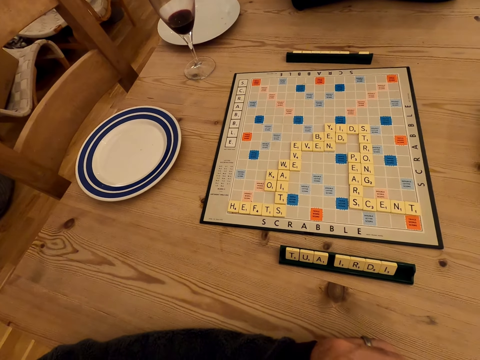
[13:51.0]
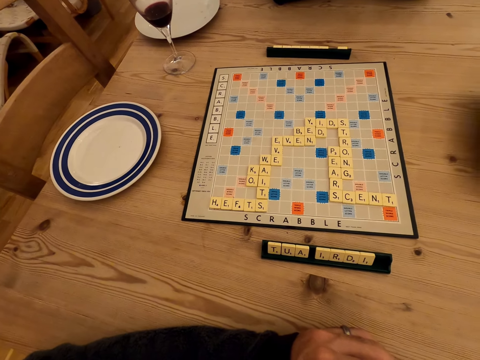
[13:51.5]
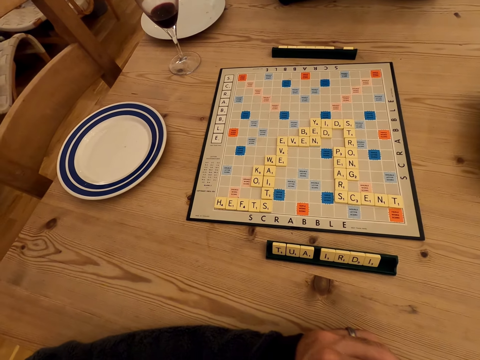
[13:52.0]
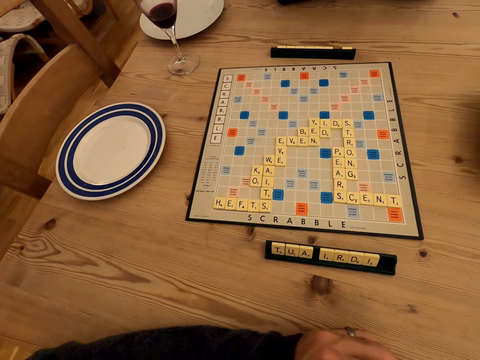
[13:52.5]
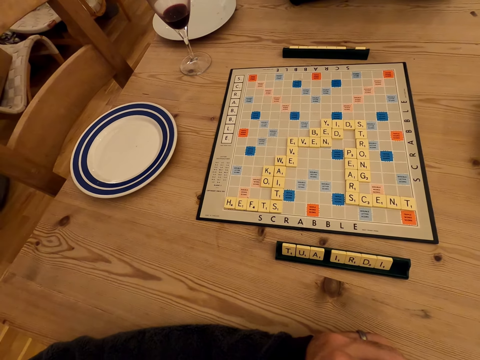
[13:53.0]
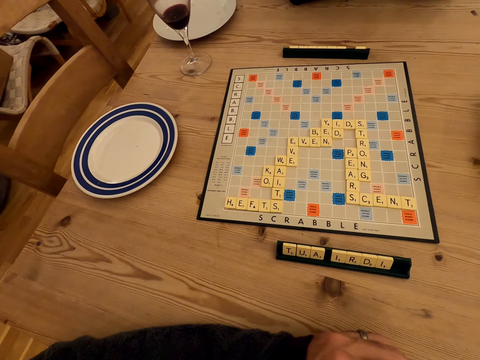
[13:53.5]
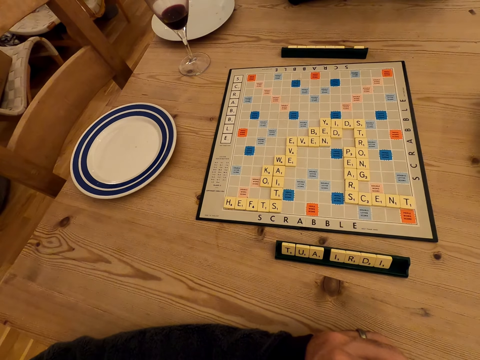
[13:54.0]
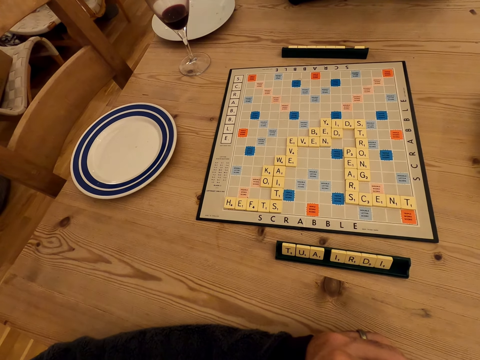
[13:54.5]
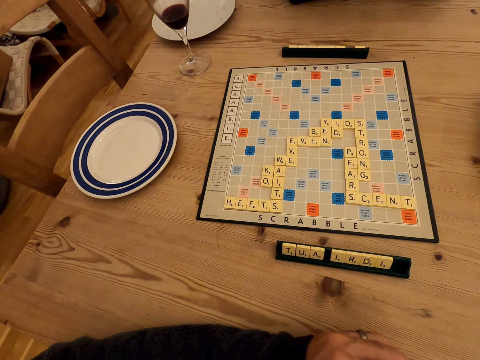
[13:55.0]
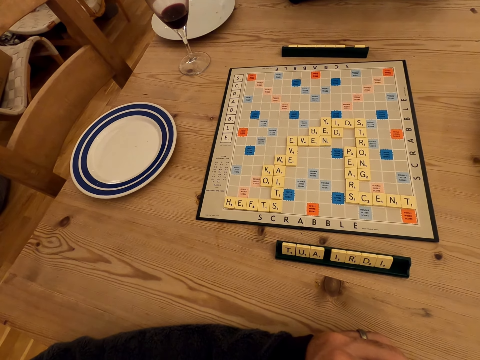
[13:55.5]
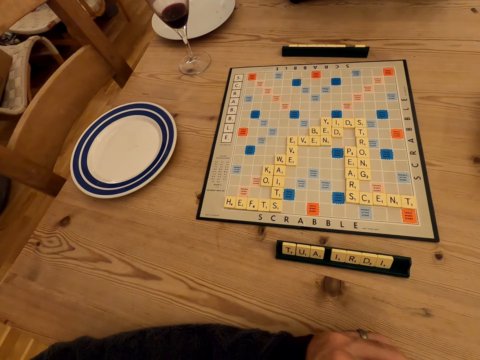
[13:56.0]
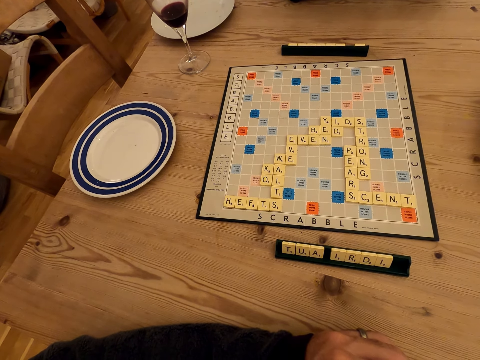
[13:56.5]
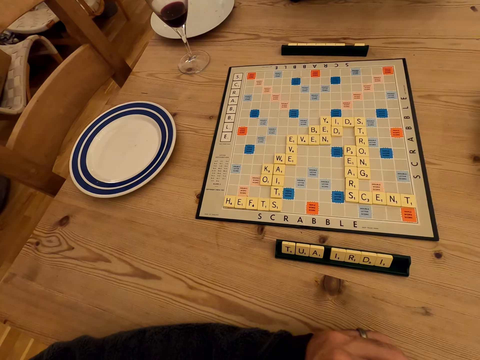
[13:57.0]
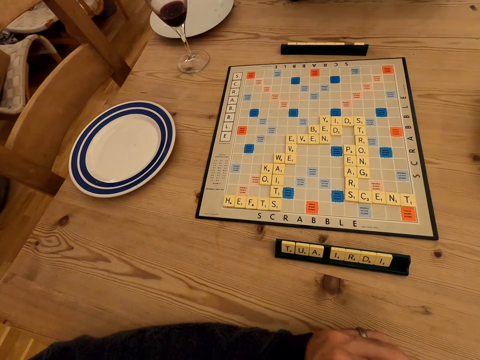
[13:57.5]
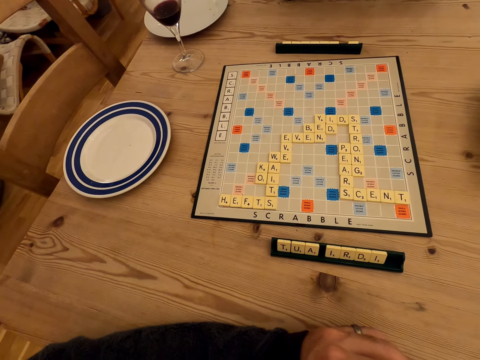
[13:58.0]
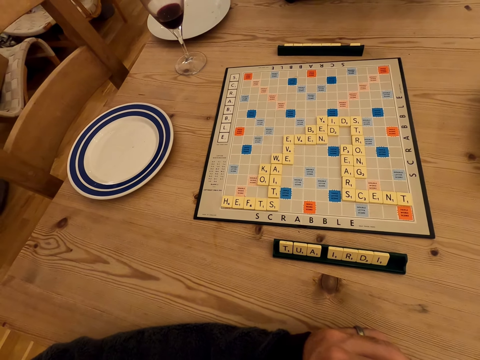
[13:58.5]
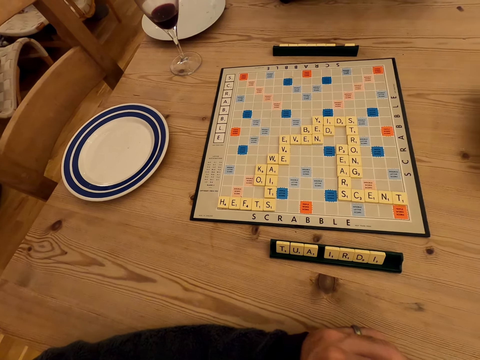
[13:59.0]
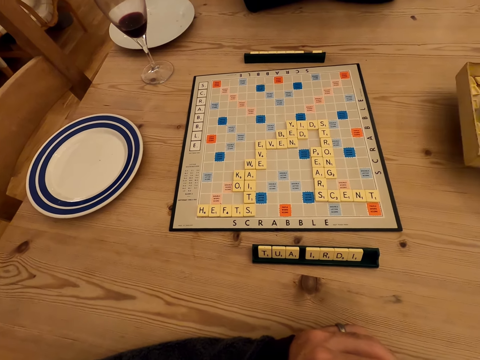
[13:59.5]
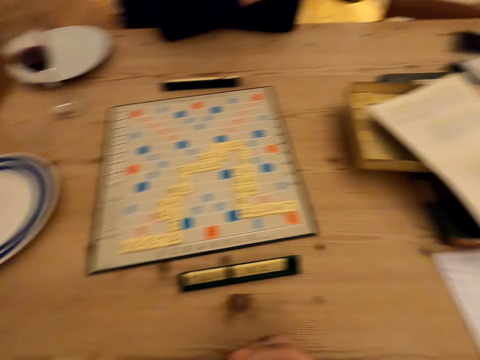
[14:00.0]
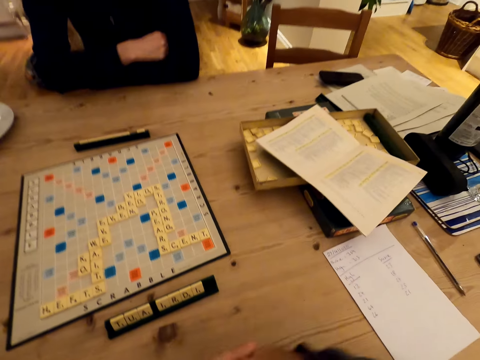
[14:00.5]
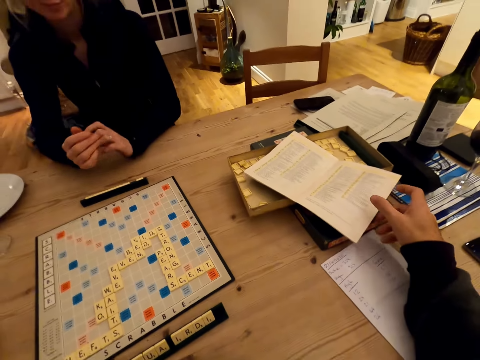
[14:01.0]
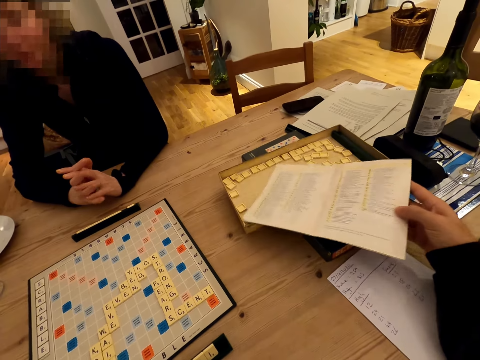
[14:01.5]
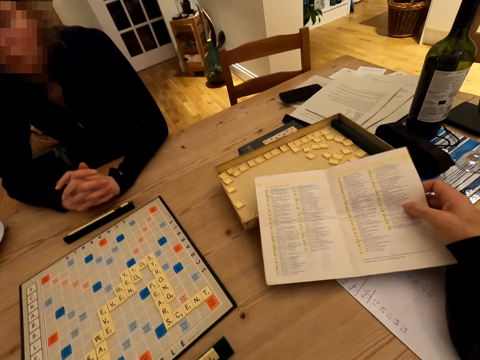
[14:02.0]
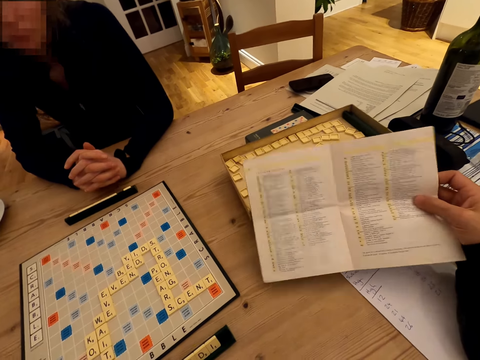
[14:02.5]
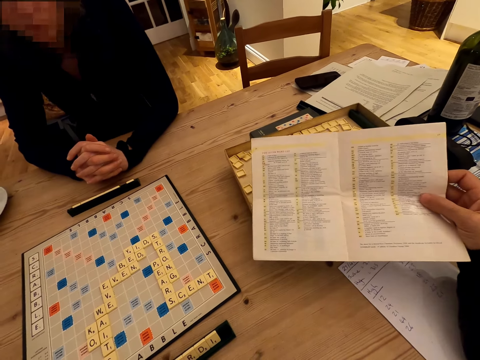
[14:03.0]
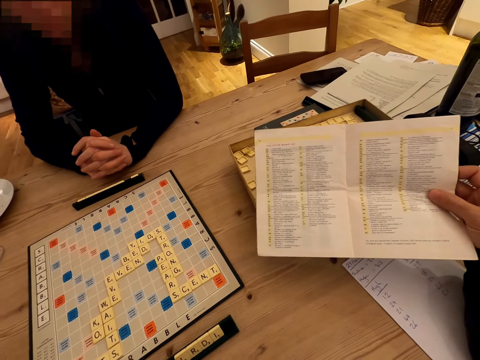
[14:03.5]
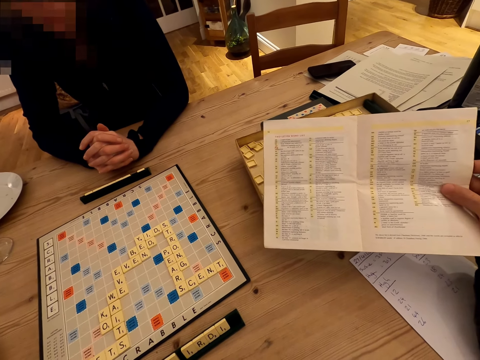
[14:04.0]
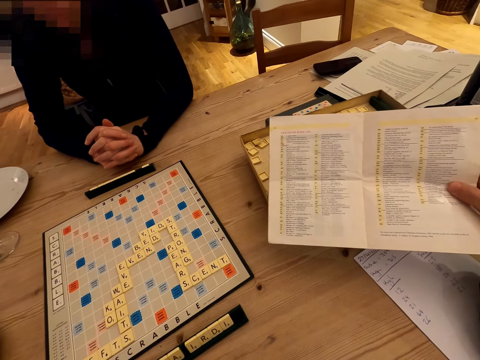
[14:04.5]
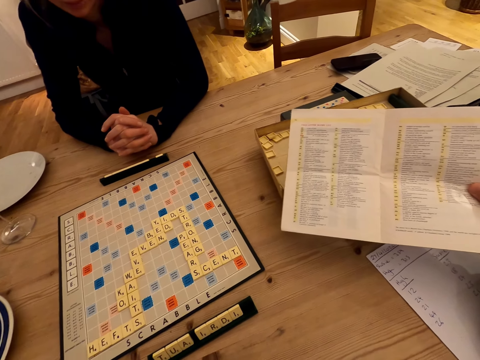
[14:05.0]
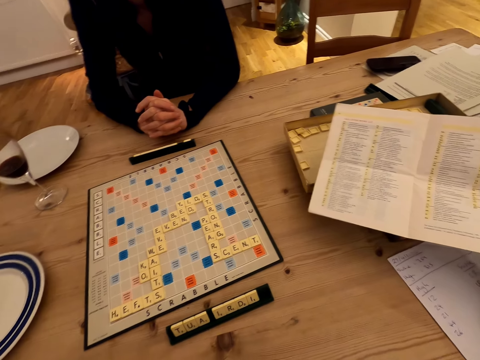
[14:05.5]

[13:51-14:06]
The lady stares at the scrabble board. The camera wearer stares at the scrabble board. They pick up the manual. The lady folds her hands. The camera wearer stares at the manual.

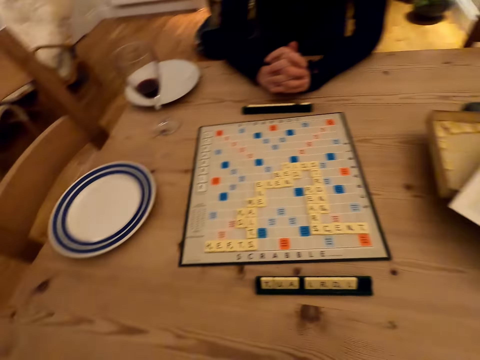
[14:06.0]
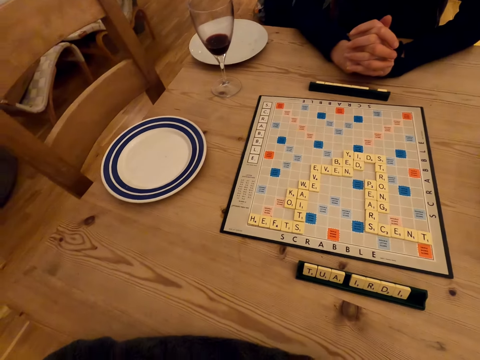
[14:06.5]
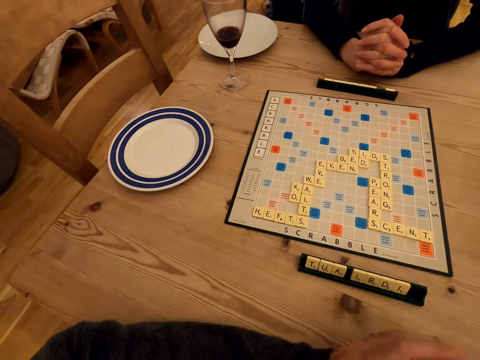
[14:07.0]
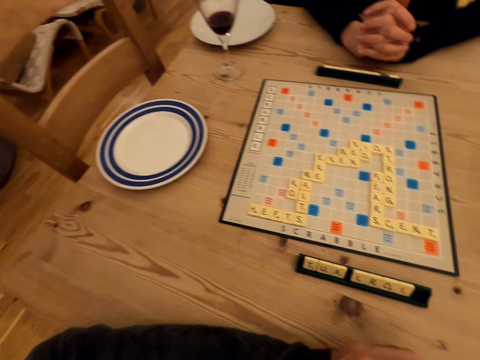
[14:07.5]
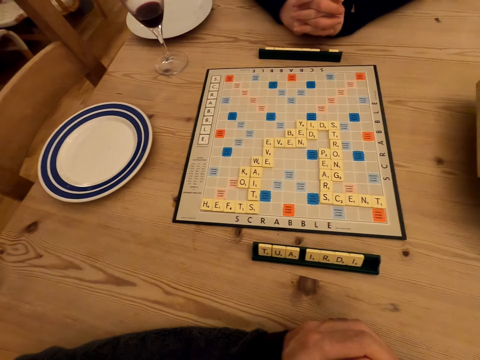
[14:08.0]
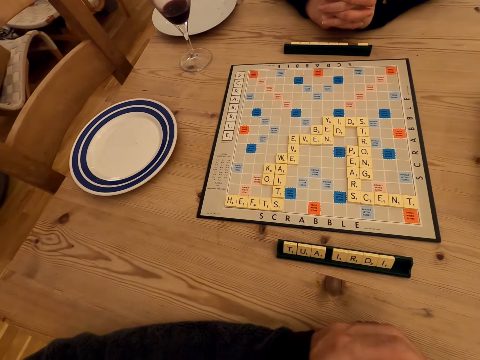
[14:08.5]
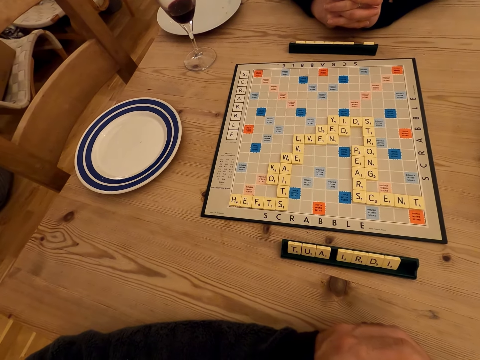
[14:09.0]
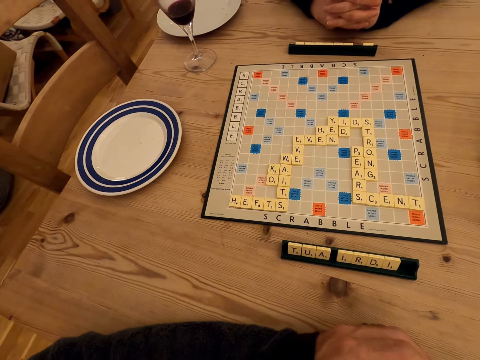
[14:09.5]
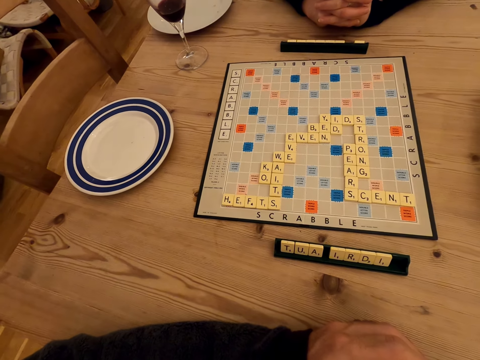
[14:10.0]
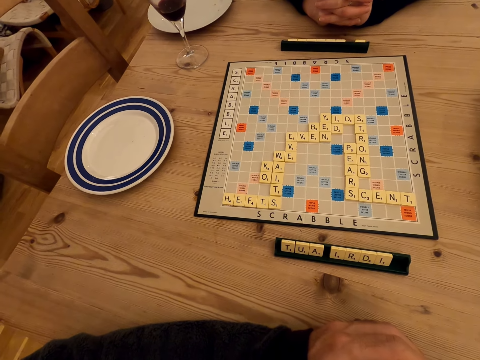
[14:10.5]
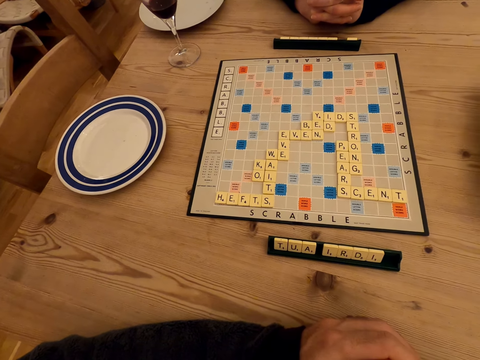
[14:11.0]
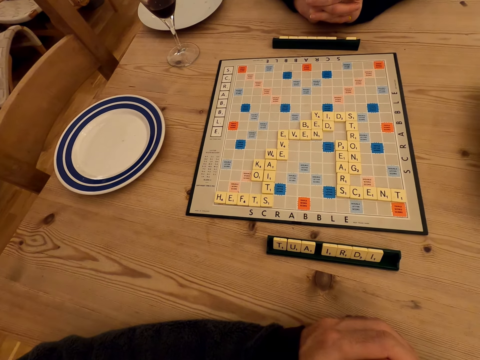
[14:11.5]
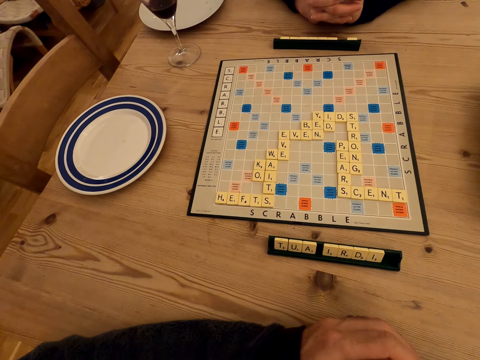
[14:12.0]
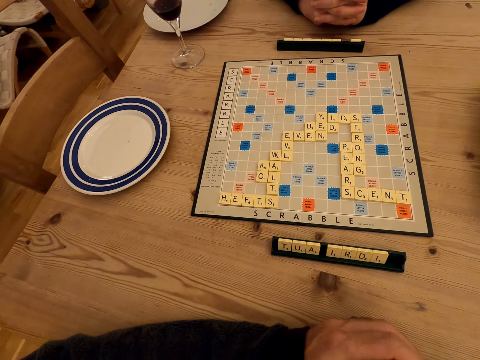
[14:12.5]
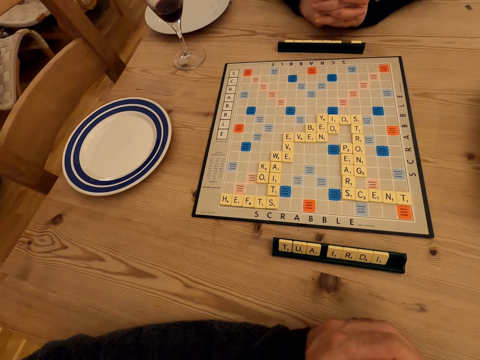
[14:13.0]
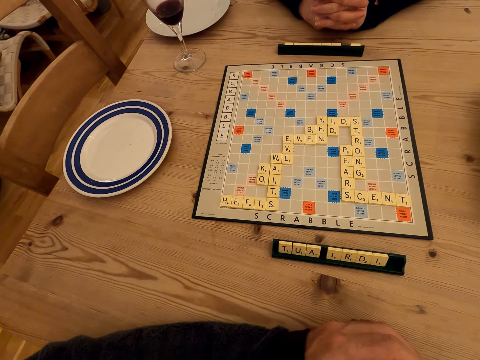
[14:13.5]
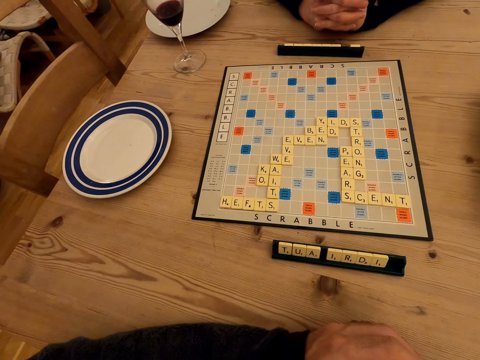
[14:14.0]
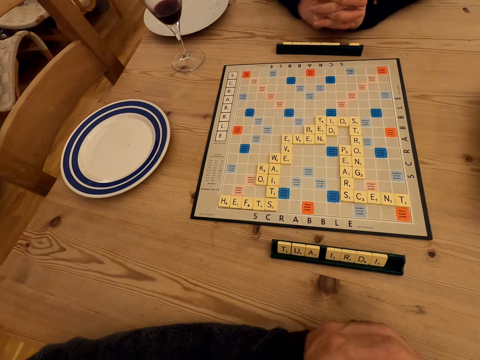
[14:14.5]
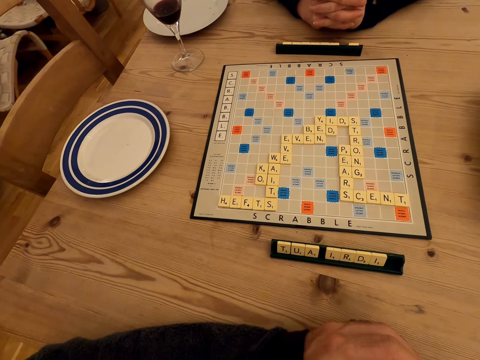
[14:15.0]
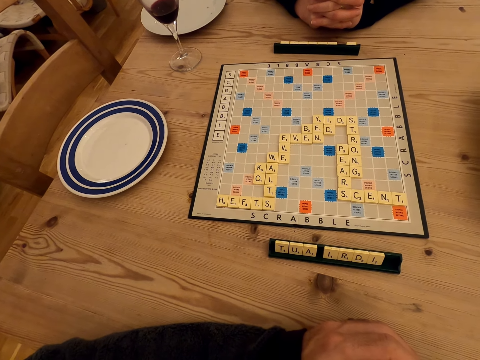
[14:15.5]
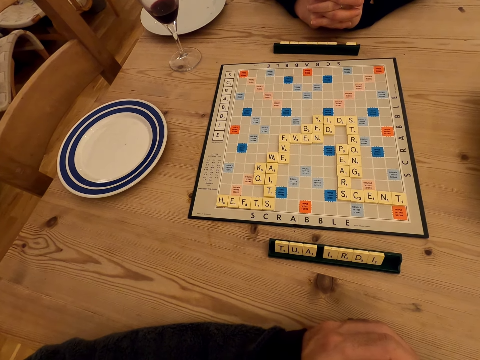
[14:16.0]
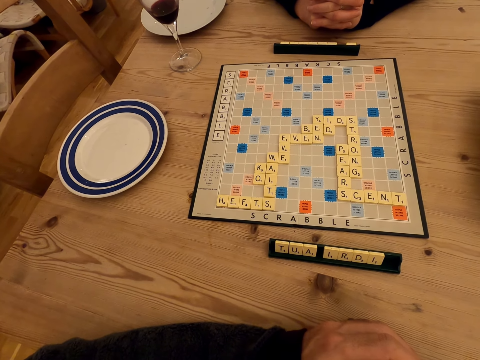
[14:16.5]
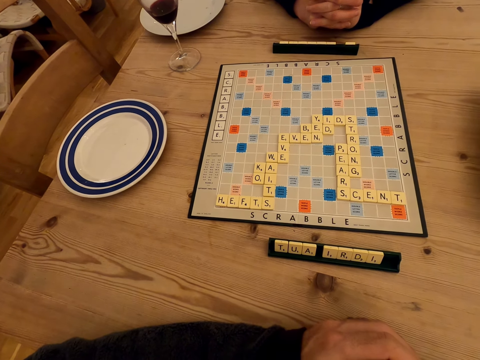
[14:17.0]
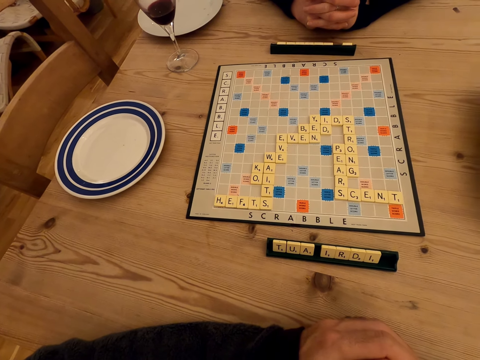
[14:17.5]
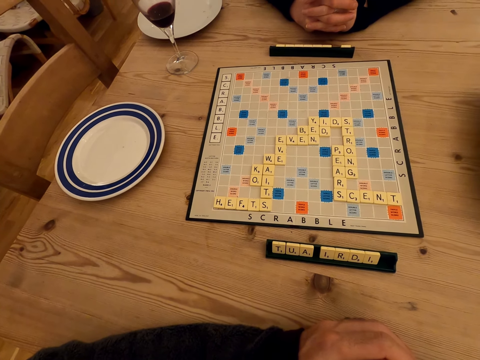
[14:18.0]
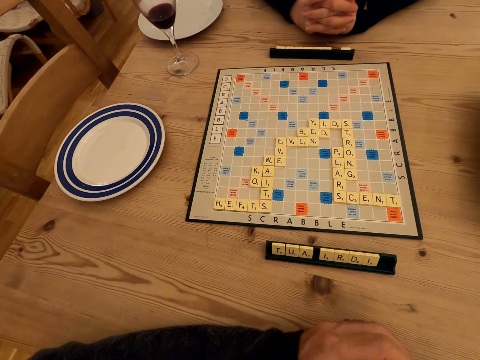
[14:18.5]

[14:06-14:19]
The camera wearer looks around. They stare at the scrabble board. A lady stares at the scrabble board. The camera wearer moves hands.
